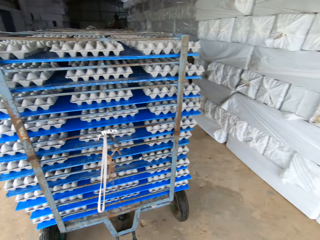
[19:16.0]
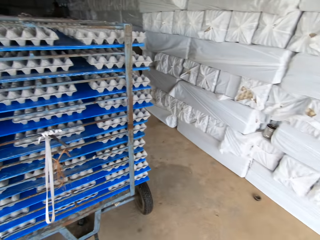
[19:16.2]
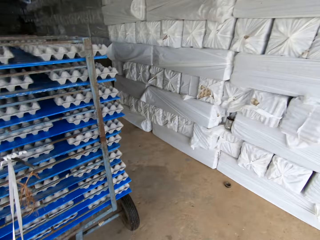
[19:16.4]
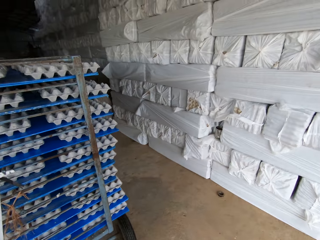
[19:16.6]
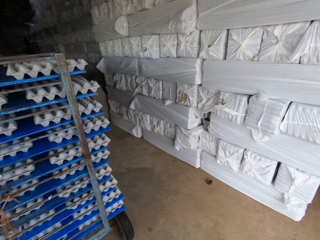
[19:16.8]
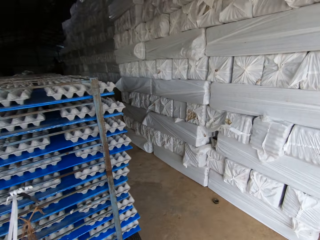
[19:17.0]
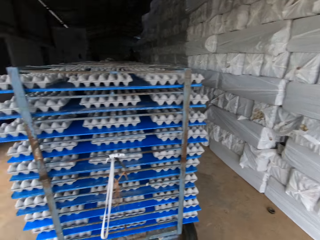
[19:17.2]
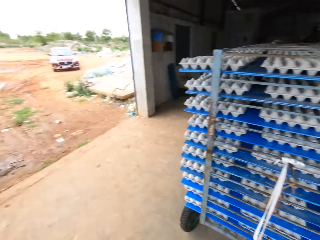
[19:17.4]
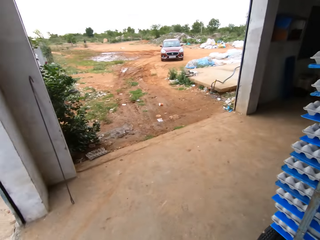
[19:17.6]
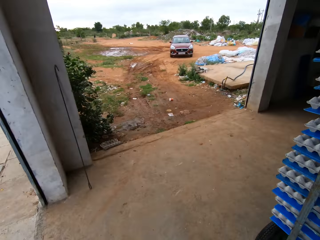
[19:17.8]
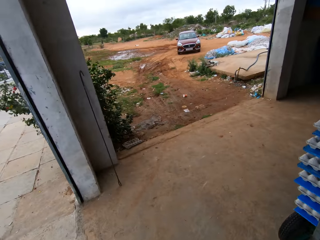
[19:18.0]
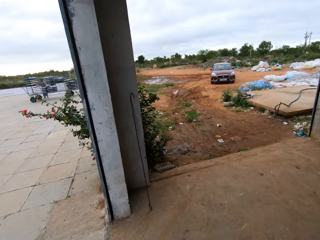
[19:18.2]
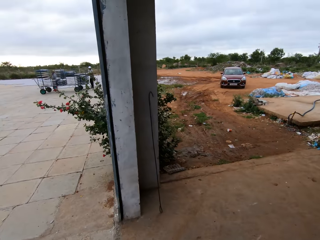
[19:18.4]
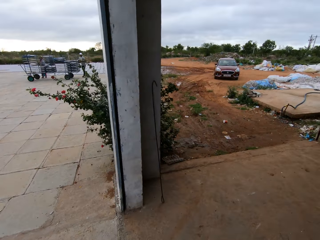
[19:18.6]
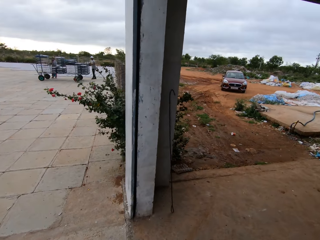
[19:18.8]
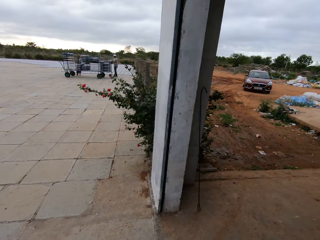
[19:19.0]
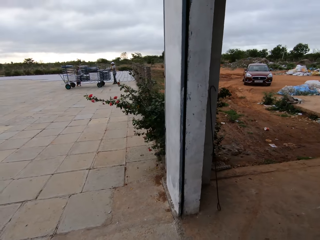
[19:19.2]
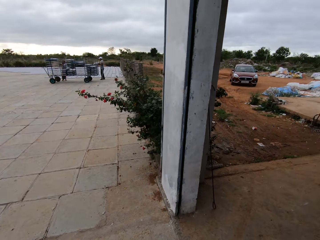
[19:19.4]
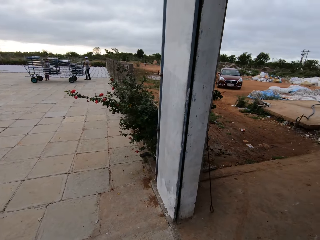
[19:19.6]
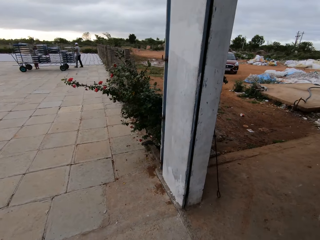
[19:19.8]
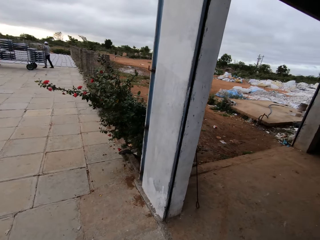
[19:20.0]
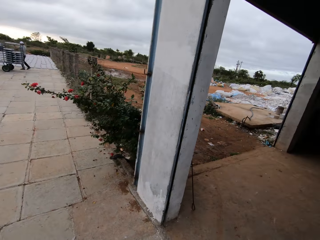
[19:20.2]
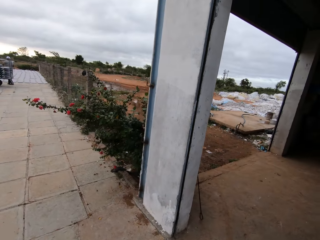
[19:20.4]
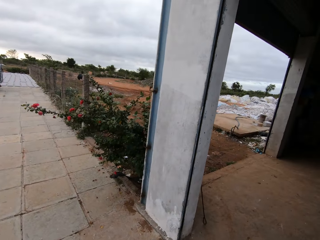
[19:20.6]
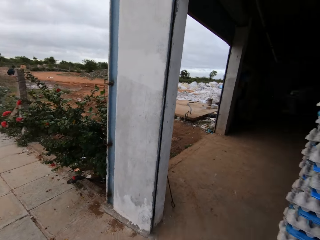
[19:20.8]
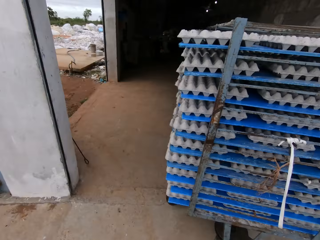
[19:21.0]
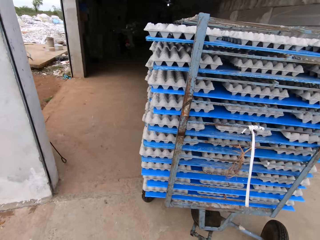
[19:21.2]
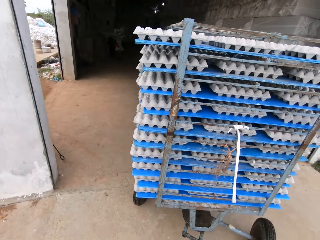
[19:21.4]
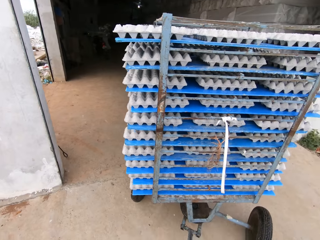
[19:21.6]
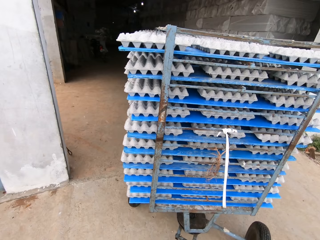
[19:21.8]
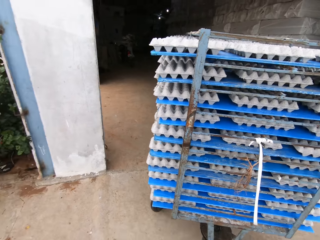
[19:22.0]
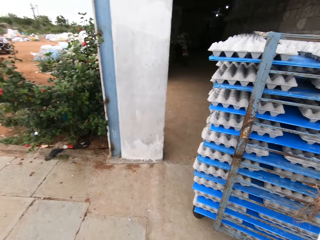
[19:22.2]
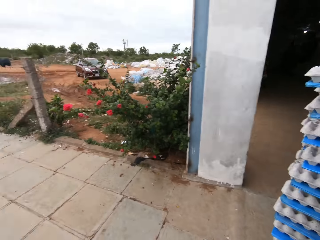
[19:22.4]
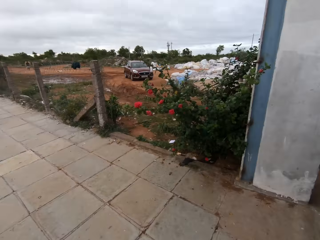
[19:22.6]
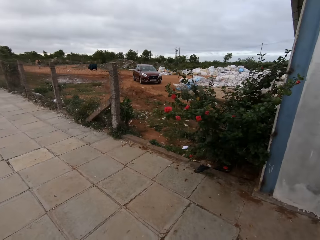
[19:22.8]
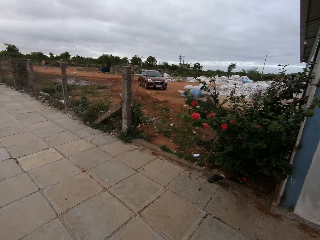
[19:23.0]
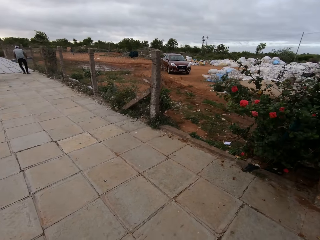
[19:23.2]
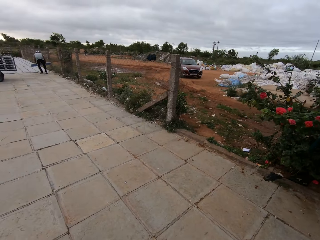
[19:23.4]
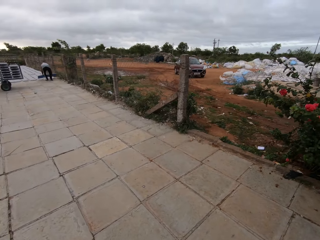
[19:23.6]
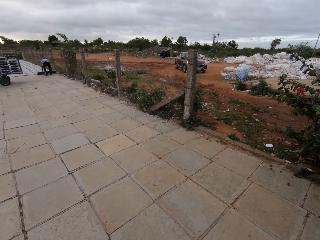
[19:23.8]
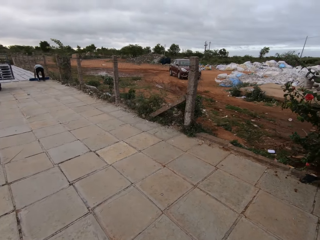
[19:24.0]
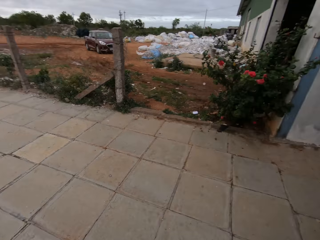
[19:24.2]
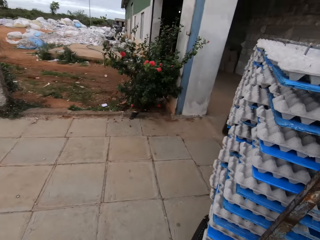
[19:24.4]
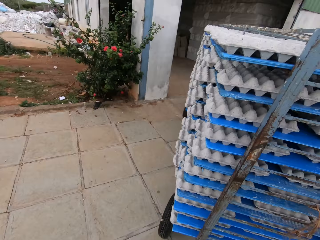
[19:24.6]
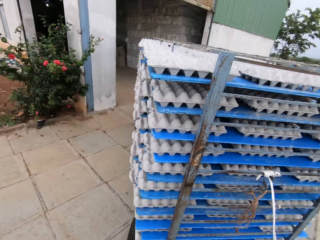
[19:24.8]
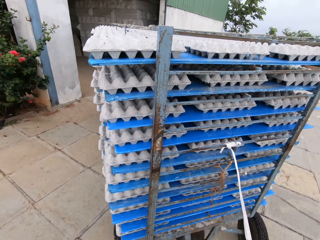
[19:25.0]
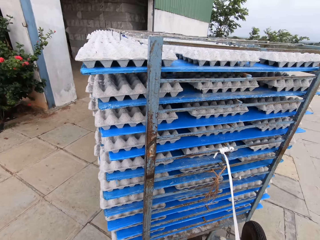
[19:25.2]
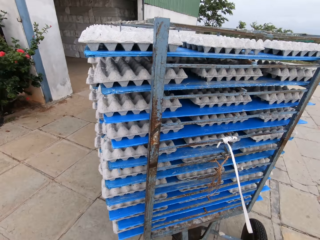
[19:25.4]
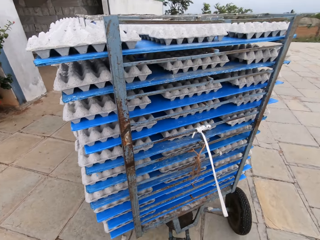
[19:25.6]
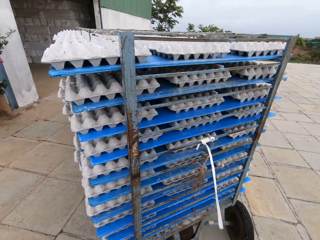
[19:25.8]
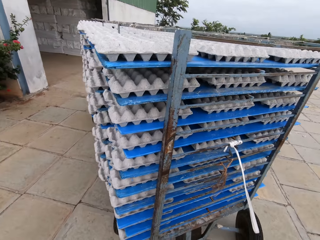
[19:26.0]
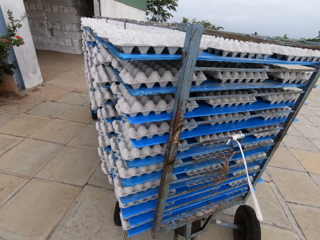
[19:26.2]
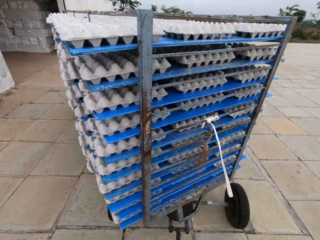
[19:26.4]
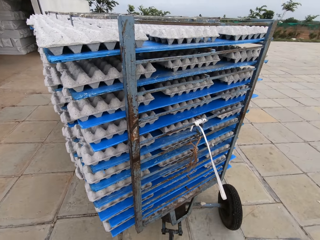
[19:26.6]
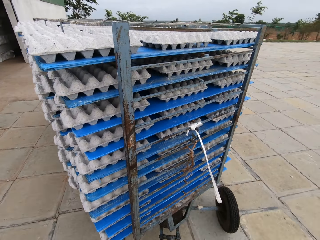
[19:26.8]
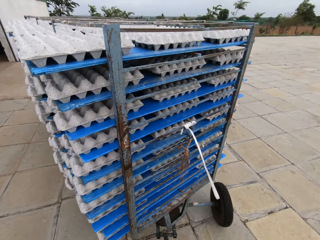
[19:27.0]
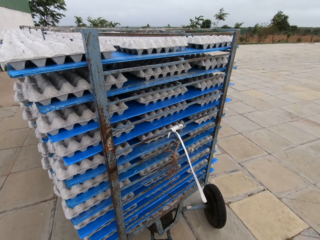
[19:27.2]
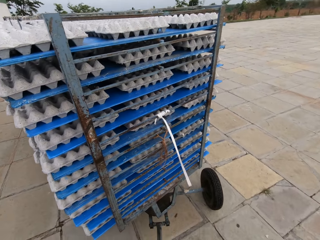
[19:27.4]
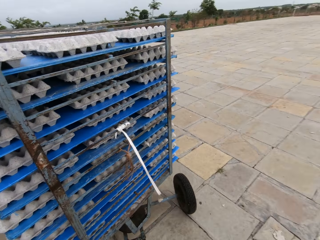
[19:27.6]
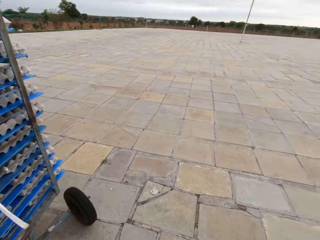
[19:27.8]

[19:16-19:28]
A man walks around a drying rack. The camera wearer talks. They interact.

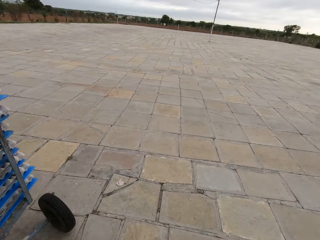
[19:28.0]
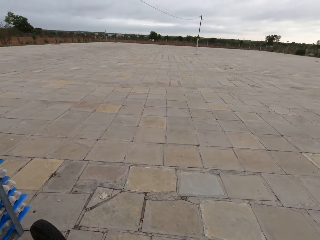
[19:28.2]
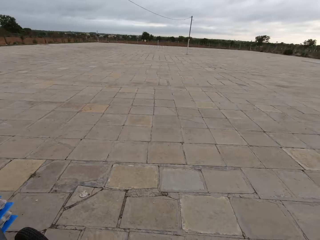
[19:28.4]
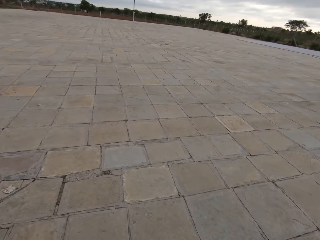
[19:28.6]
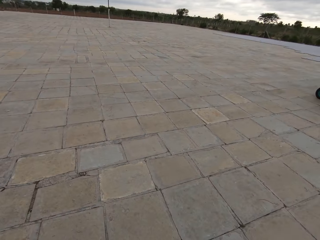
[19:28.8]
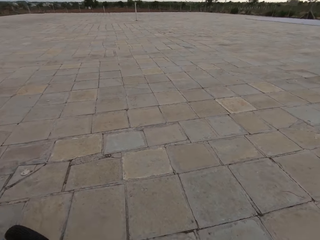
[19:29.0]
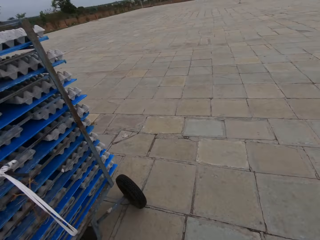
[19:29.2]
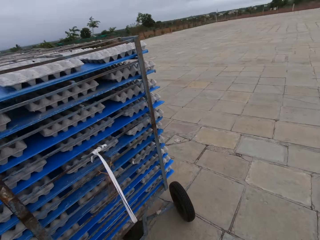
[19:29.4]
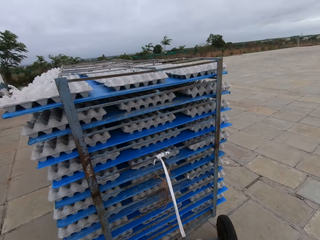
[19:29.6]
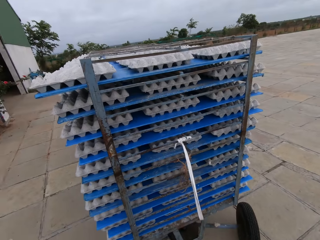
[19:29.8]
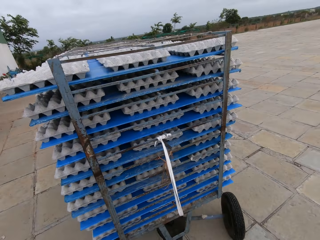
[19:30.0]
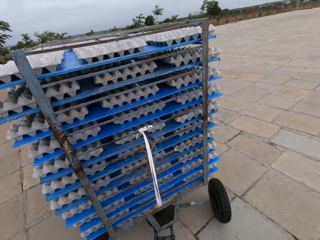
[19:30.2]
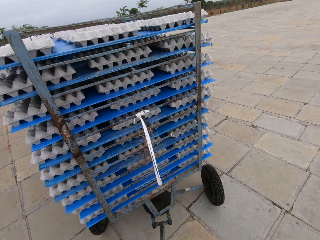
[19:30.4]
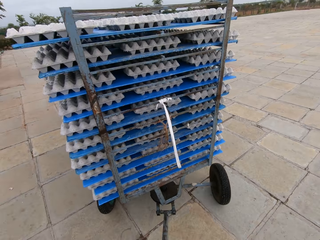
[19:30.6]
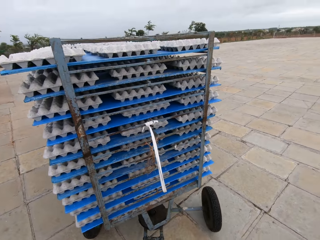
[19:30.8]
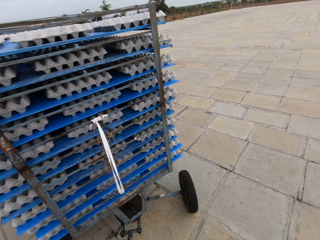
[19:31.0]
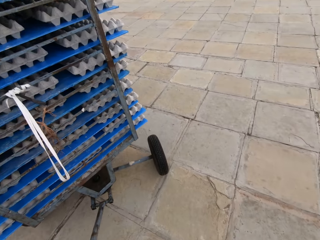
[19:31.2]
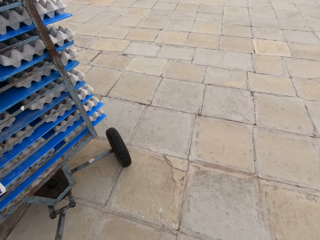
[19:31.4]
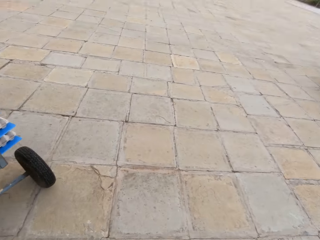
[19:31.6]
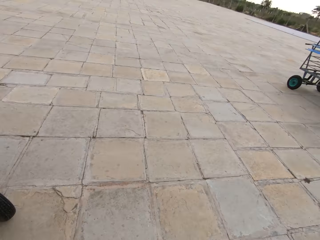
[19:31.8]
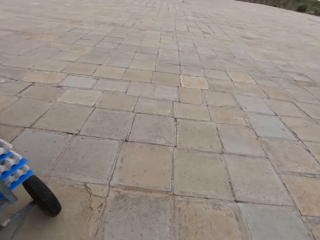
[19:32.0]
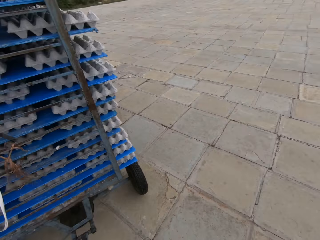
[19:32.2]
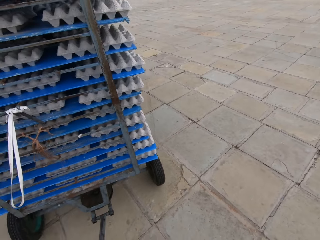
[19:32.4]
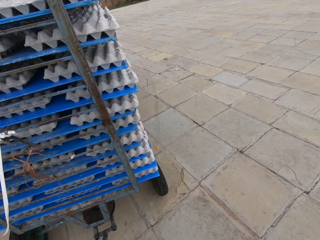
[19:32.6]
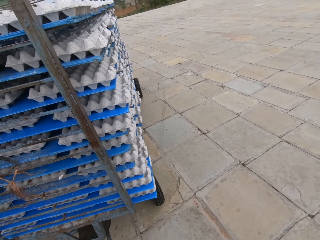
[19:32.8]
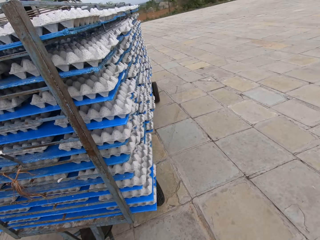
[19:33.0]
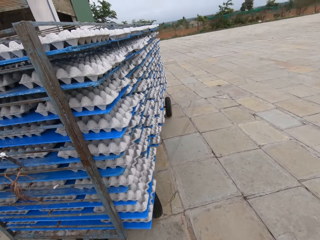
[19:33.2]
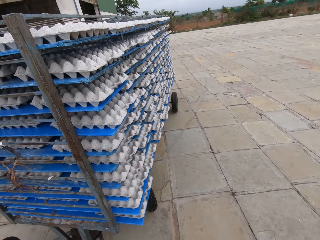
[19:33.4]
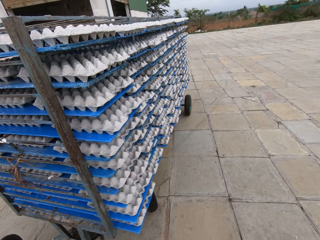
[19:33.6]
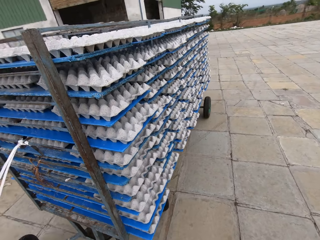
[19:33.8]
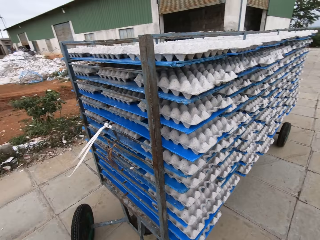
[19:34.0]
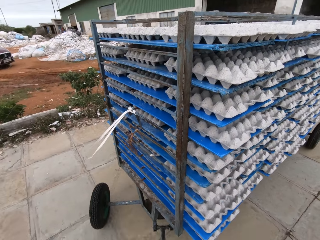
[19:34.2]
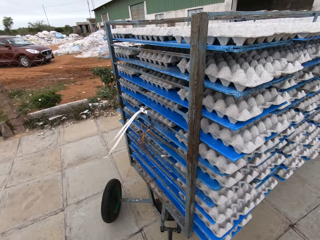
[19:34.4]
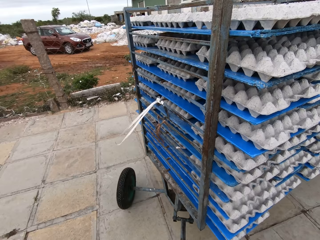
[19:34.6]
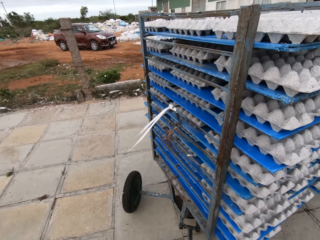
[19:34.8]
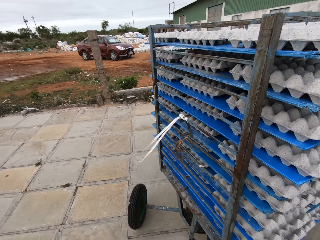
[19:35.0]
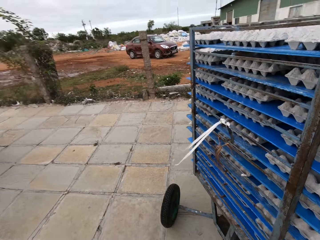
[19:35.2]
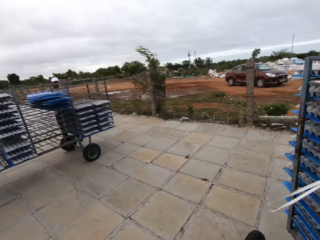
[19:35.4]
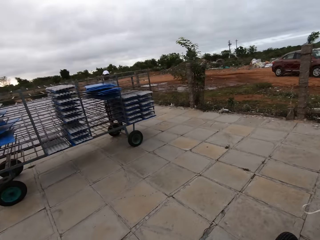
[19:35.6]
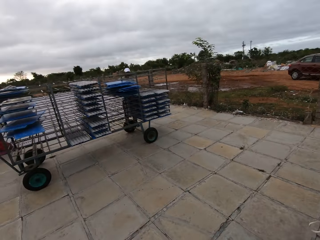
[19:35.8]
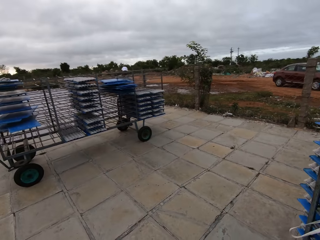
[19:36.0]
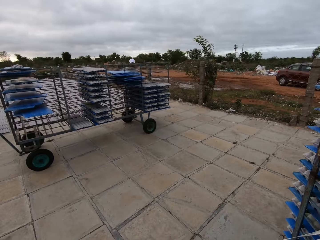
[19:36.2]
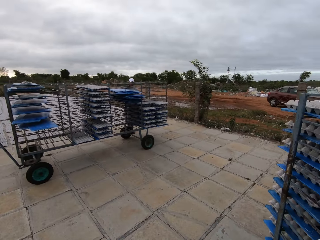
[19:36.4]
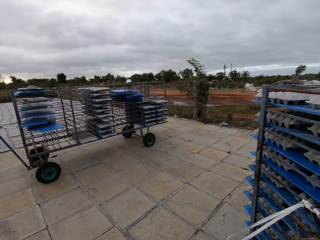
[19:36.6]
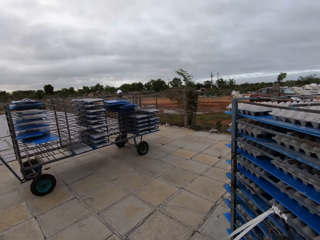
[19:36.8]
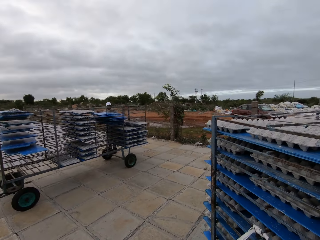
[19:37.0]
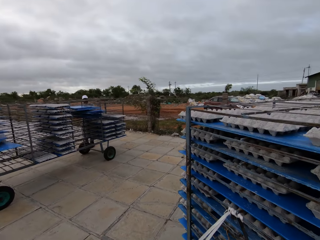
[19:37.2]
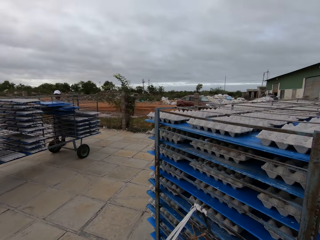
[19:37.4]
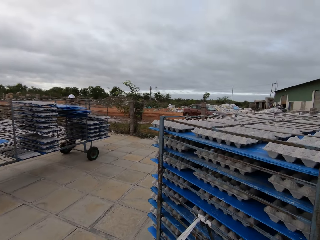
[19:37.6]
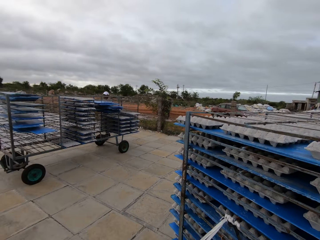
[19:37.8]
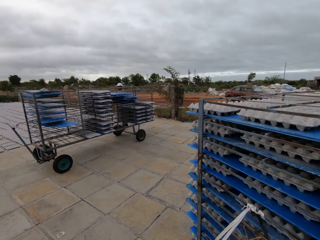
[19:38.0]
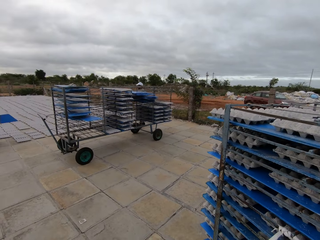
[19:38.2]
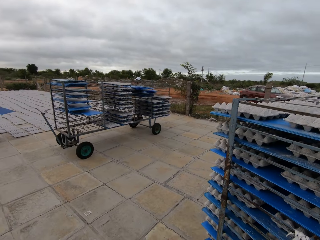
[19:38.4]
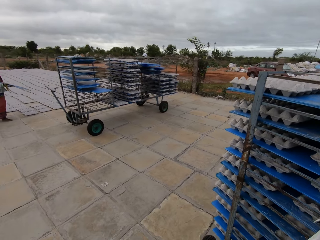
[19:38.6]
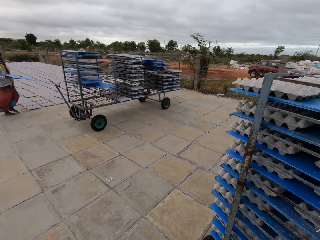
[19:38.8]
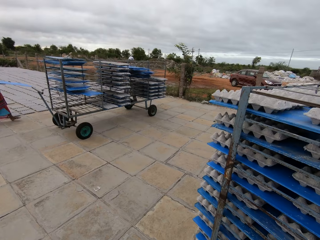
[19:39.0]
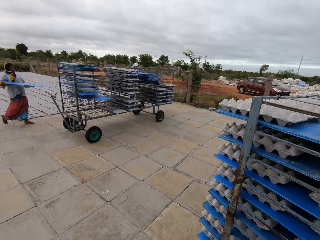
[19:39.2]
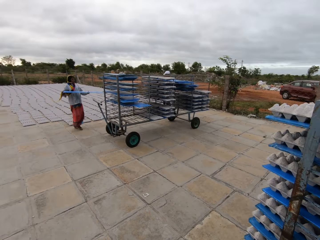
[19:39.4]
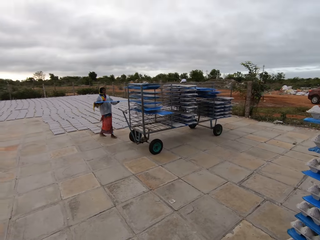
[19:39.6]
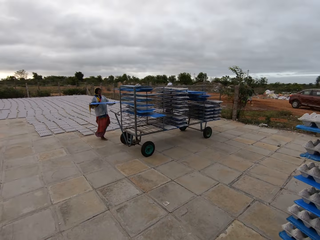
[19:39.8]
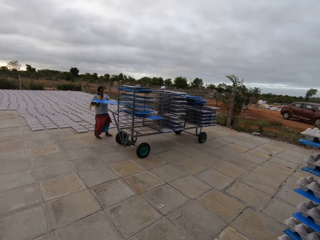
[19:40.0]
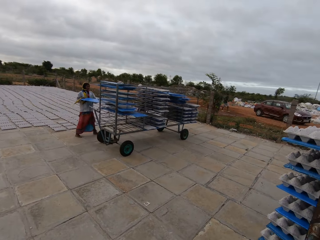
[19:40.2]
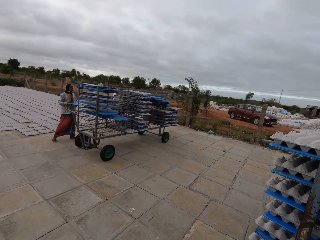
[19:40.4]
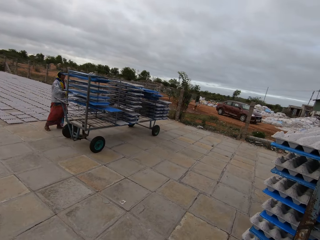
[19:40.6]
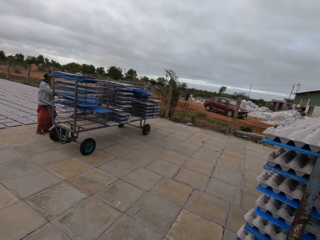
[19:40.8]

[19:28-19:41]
A man holds a tray in his hands. The camera wearer talks. The man places the tray in his hands into the drying rack.
